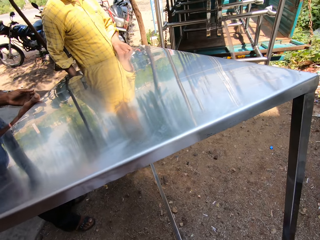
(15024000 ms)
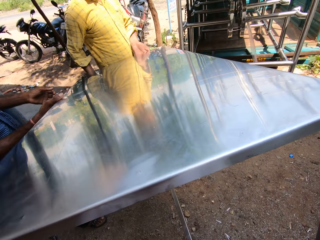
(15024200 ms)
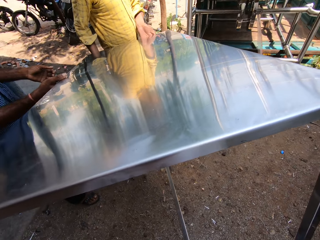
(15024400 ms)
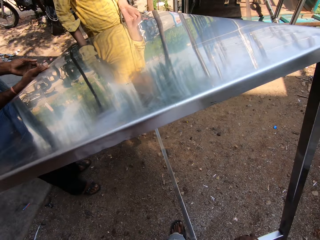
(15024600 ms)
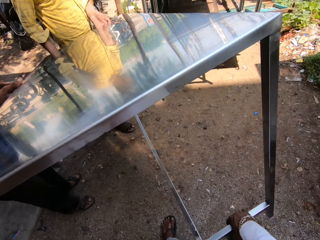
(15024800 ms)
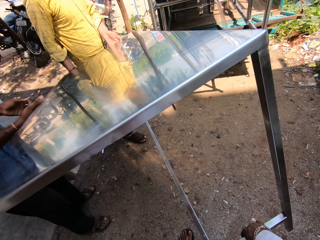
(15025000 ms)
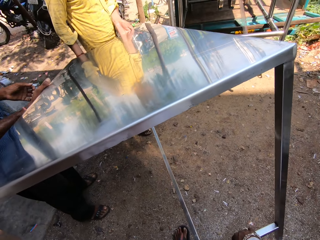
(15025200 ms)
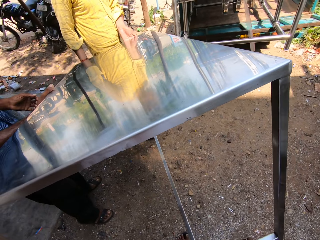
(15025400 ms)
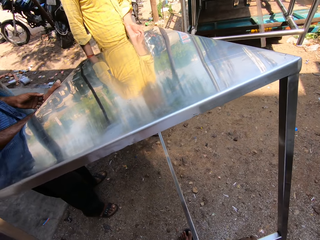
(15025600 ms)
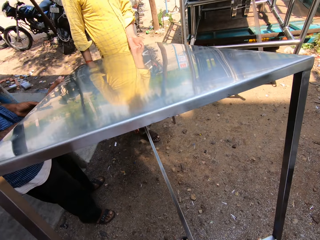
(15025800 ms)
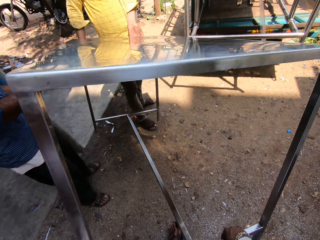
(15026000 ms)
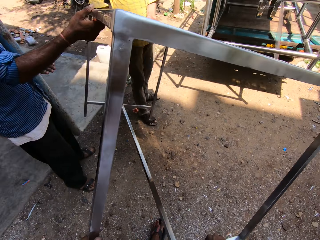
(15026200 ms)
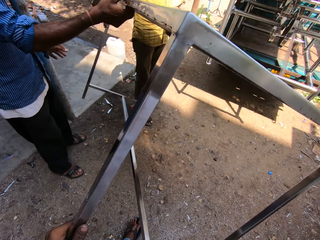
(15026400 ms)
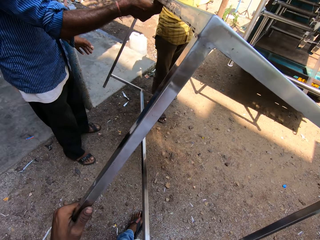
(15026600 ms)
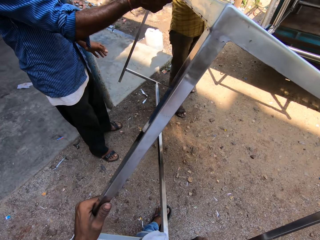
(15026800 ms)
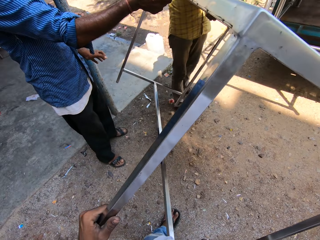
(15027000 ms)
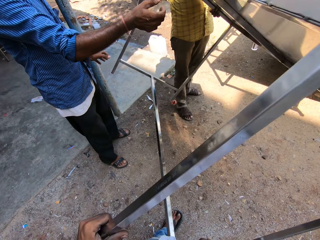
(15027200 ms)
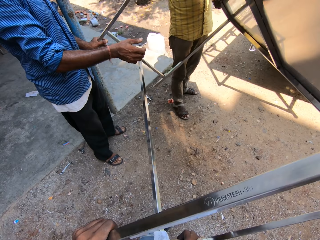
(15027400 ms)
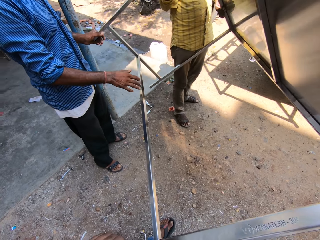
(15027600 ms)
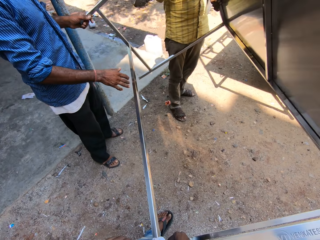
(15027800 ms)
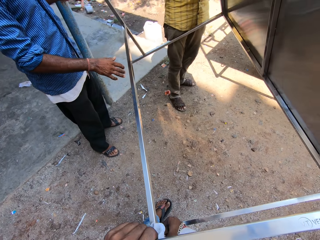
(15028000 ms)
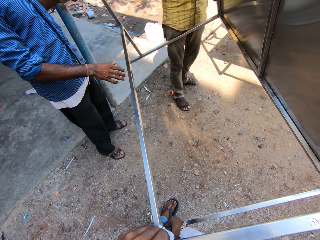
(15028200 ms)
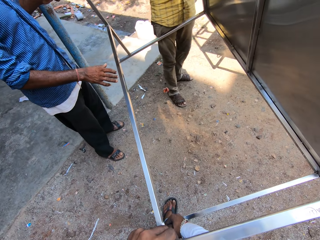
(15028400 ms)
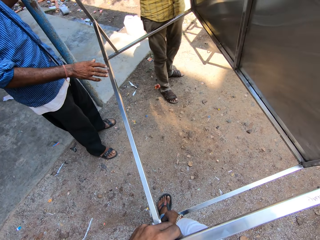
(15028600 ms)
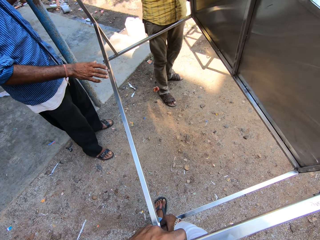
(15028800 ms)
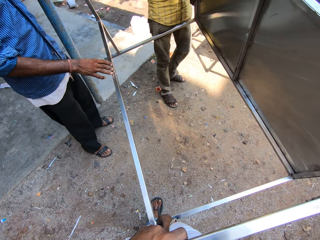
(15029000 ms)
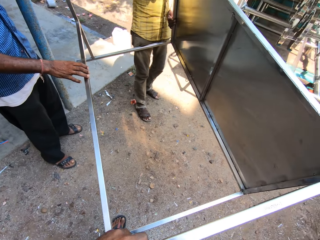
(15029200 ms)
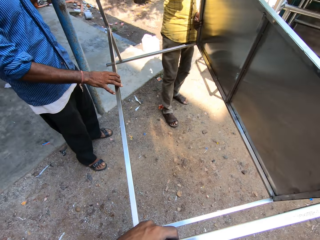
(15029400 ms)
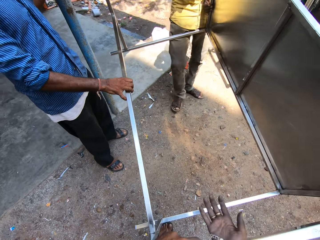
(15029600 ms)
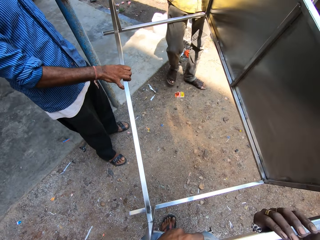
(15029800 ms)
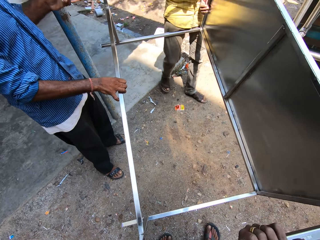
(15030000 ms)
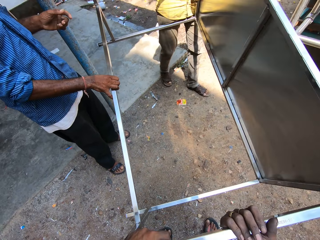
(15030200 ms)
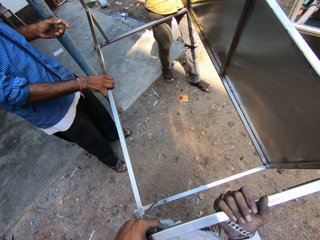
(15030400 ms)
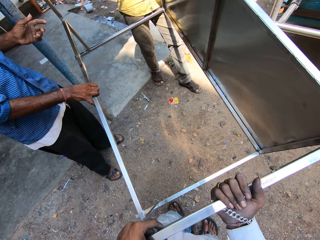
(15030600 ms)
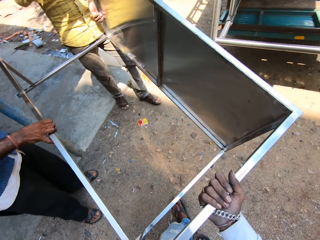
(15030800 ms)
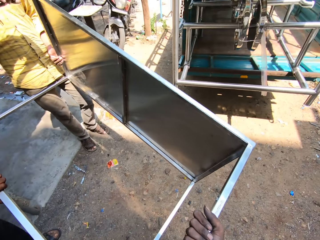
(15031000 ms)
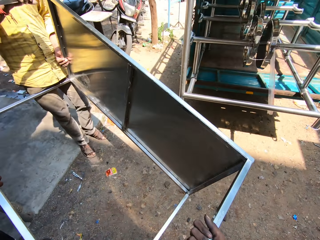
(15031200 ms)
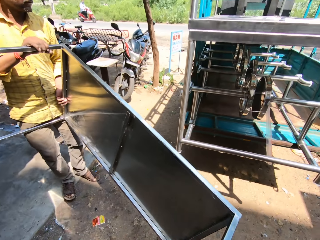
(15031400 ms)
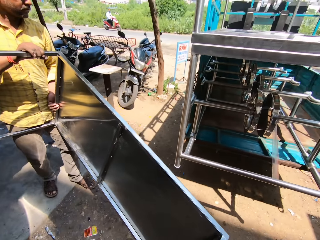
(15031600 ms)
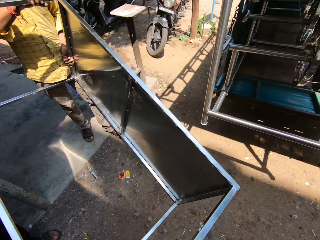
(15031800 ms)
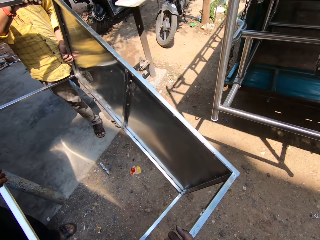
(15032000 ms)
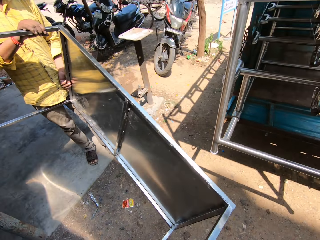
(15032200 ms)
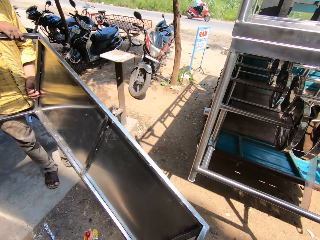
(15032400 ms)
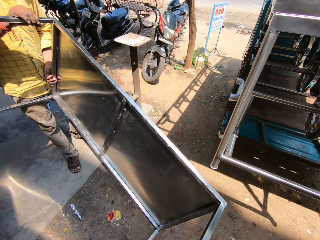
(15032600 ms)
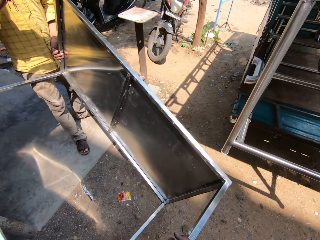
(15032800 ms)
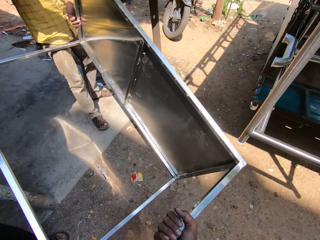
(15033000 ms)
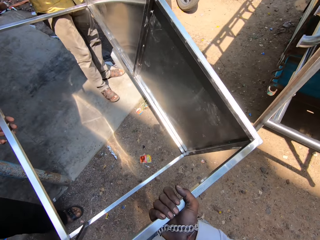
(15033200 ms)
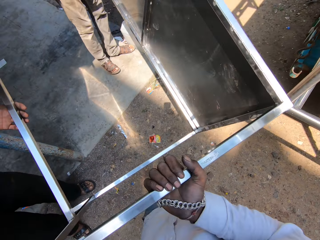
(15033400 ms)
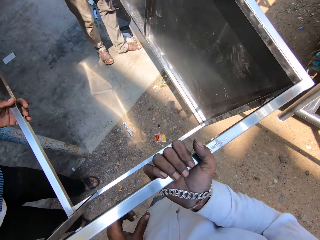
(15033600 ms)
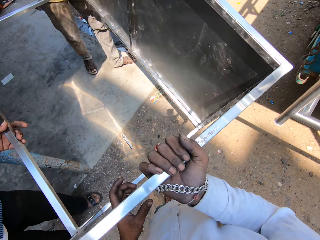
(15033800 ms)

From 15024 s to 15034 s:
The camera wearer carries the steel table from the ground and talks to a man. Another man touches the steel table. The camera wearer talks to the first man and turns the steel table upside down. The first man turns the steel table. The other man turns the steel table. The first man talks to the camera wearer. The camera wearer talks to a third man. They carry the steel table. The other man carries the steel table. The first man carries the steel table. The camera wearer looks around, talks to the third man, and turns the steel table upside down.

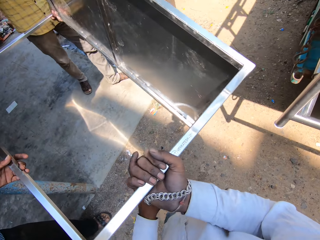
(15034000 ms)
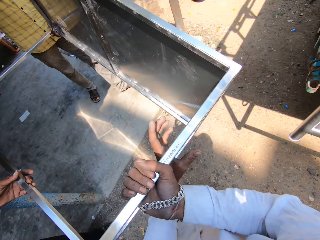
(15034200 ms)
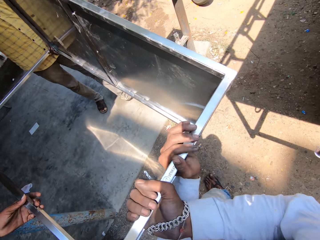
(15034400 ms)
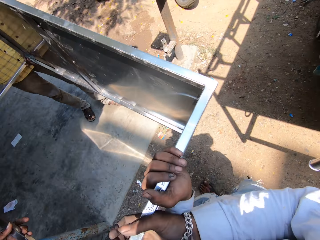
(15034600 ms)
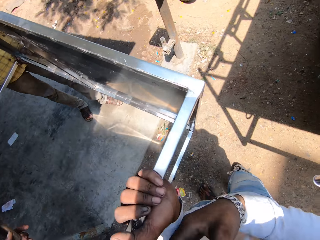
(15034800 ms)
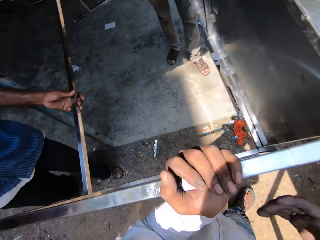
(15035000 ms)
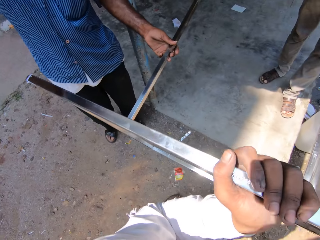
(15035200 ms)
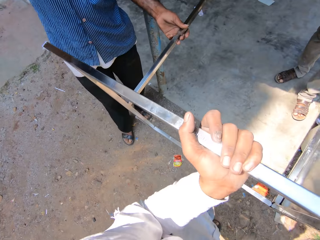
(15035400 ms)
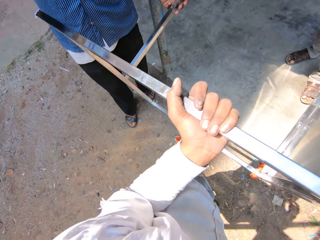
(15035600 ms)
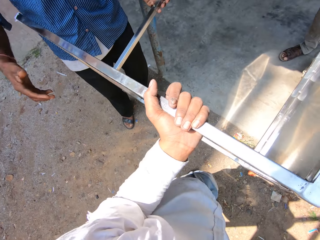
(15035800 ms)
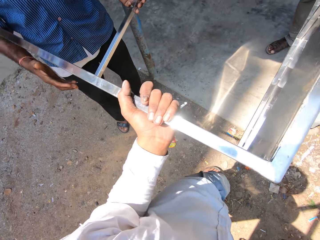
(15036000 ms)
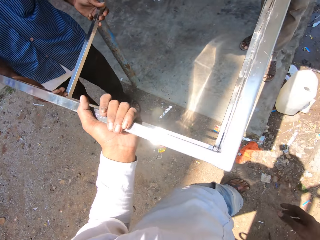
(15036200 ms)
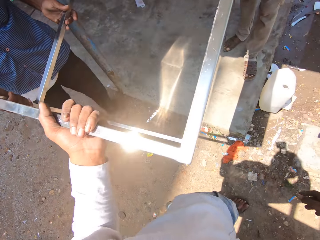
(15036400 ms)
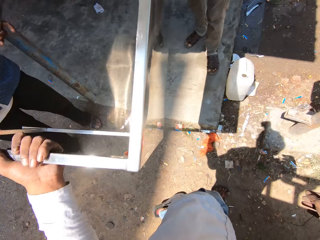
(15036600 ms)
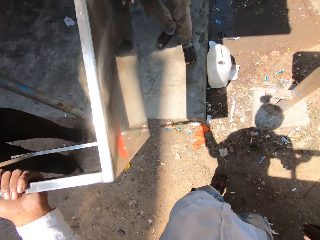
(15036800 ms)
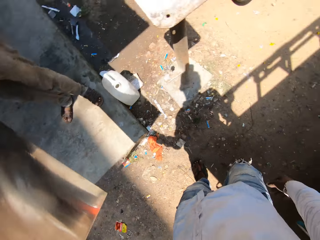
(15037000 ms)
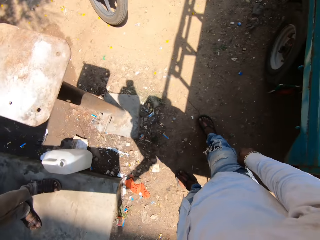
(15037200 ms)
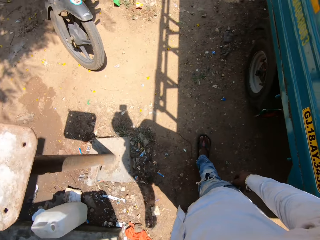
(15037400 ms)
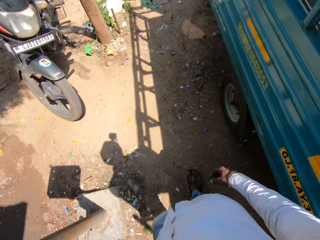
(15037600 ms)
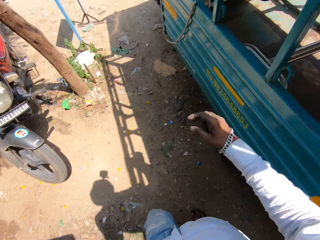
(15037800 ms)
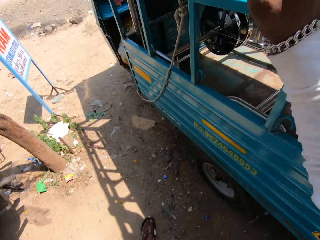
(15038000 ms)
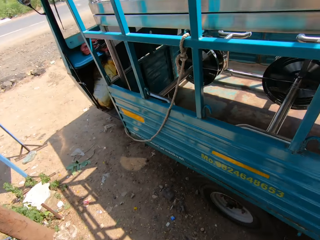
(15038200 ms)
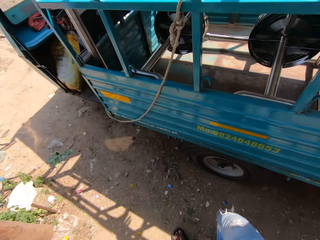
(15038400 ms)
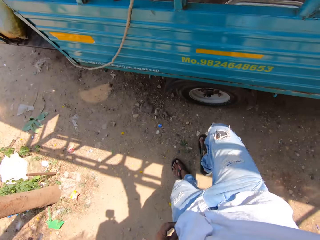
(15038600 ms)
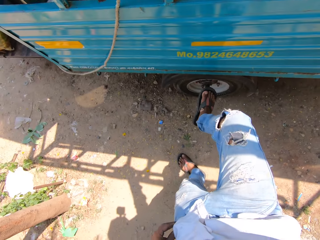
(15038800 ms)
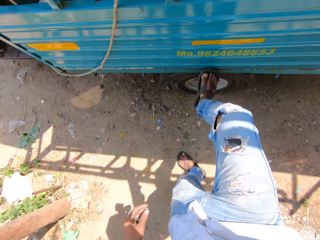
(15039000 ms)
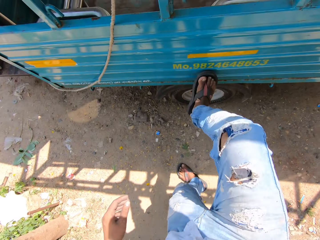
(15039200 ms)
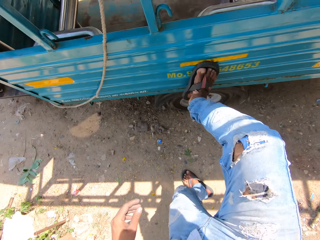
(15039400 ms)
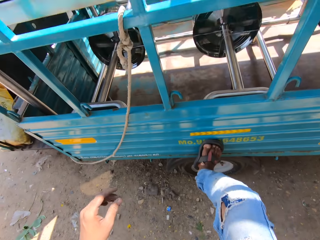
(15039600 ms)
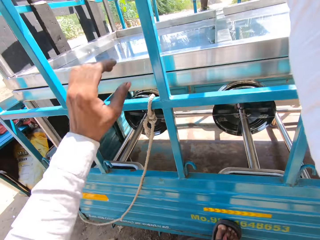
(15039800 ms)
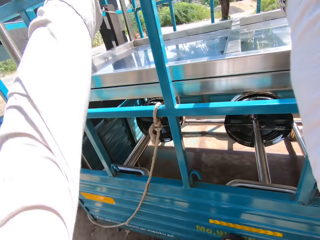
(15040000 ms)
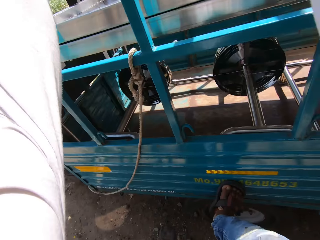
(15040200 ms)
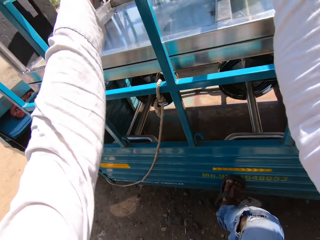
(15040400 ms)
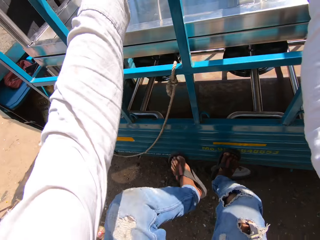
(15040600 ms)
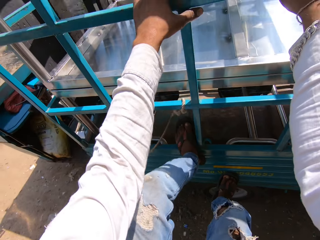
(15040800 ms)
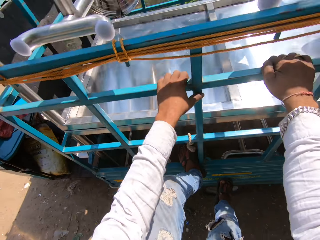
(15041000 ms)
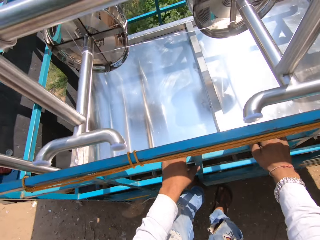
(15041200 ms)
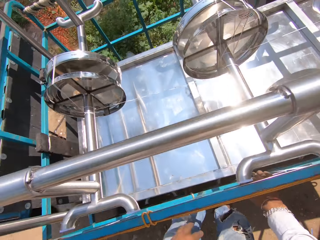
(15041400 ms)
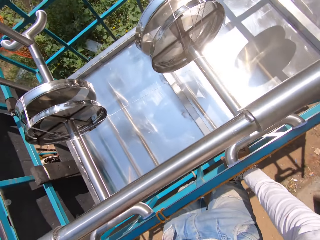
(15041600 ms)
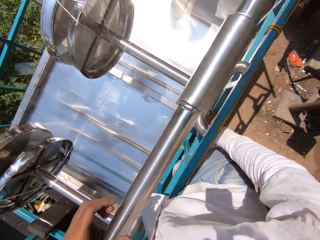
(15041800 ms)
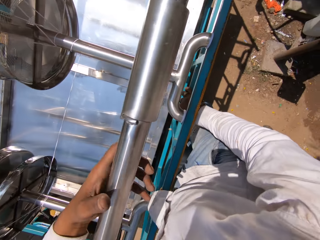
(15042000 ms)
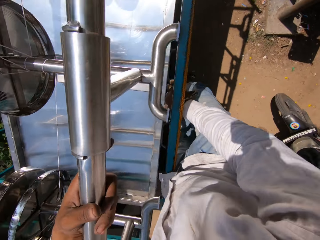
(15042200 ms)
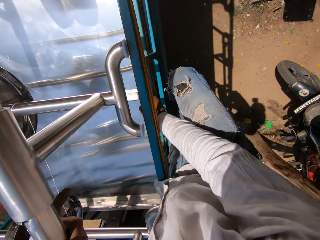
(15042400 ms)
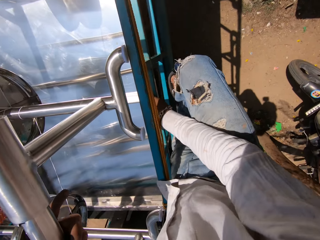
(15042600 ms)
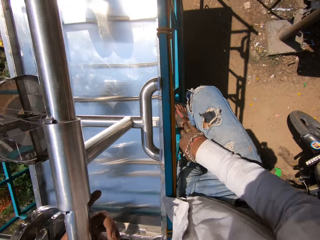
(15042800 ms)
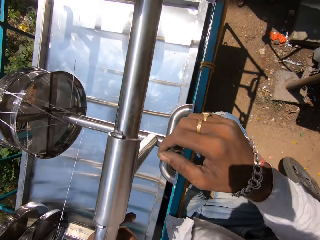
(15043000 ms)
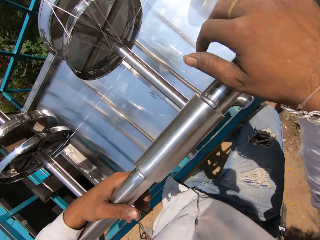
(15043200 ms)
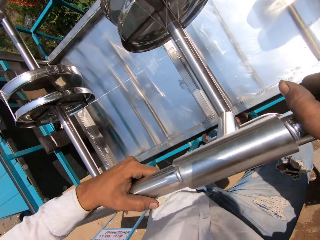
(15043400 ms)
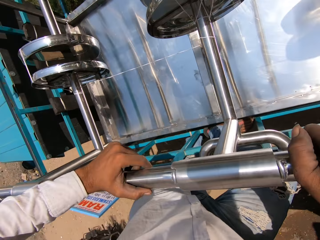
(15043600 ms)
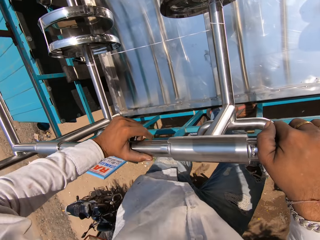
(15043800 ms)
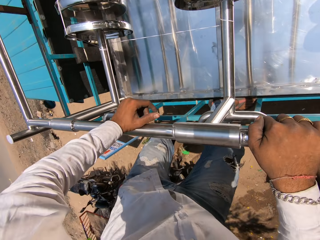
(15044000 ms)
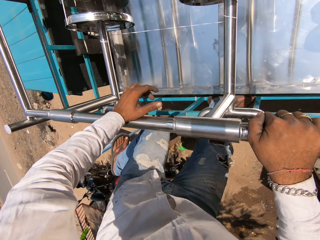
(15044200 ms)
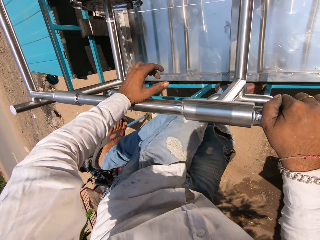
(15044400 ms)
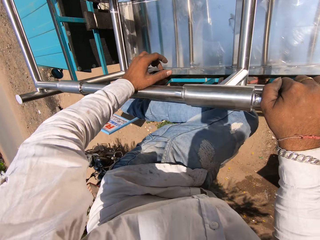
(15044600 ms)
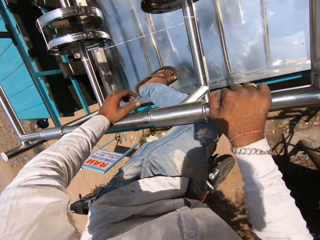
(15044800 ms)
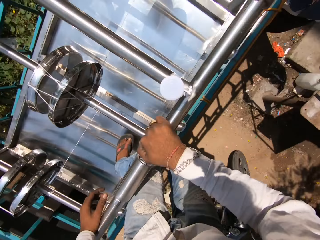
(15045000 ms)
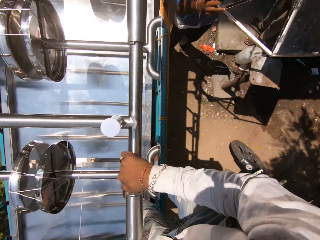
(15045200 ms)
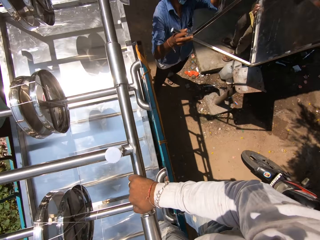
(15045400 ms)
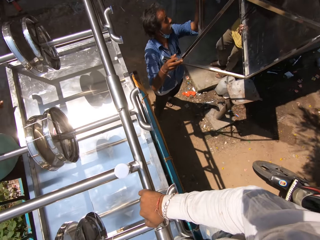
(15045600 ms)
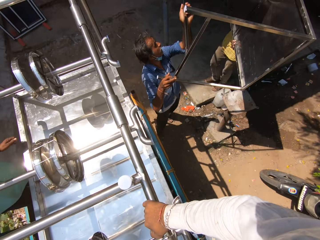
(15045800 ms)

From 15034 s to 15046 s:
The camera wearer converses with a man. They converse with another man. They walk away. They get on the truck. They look around. They get on the truck. They talk to a third man.
